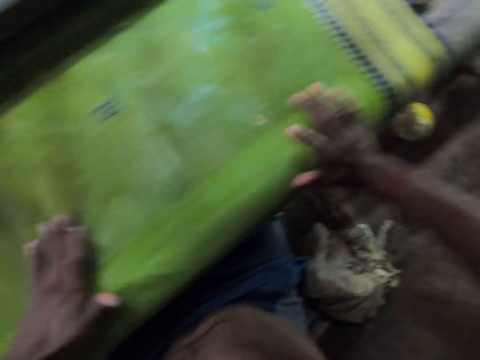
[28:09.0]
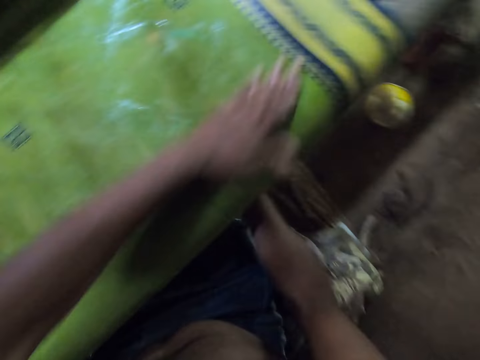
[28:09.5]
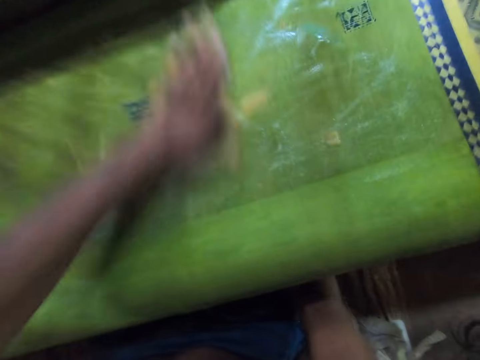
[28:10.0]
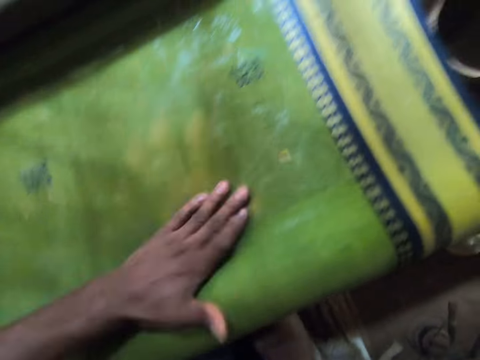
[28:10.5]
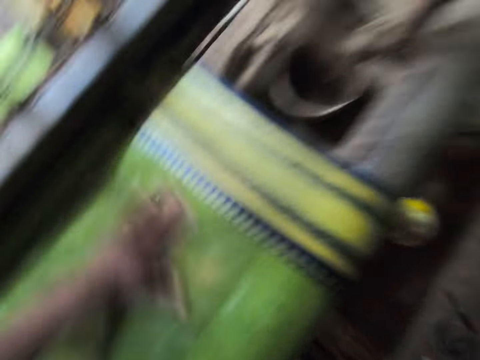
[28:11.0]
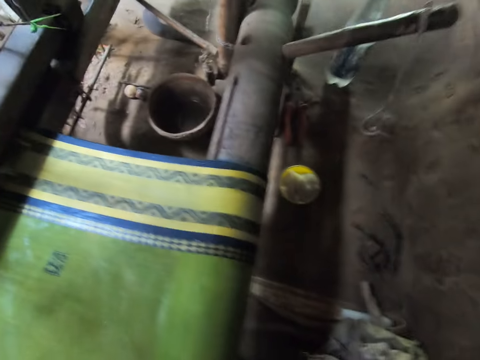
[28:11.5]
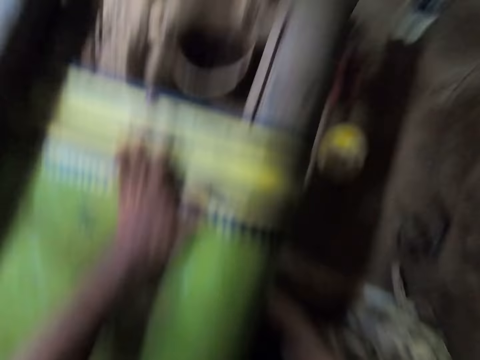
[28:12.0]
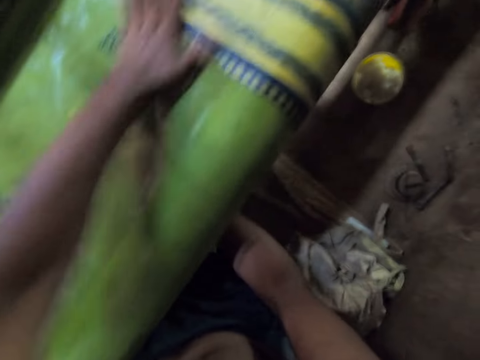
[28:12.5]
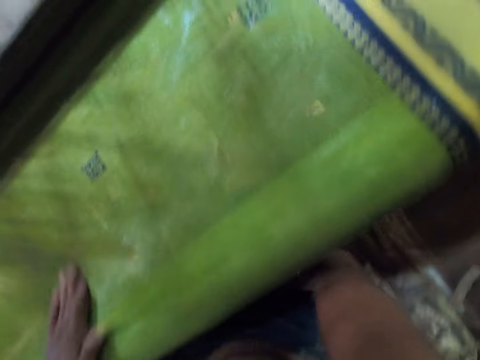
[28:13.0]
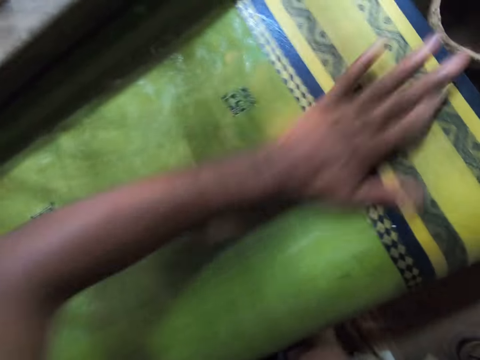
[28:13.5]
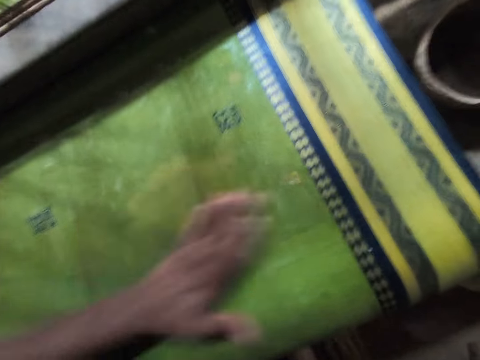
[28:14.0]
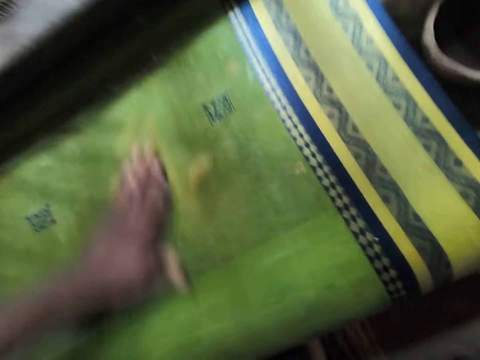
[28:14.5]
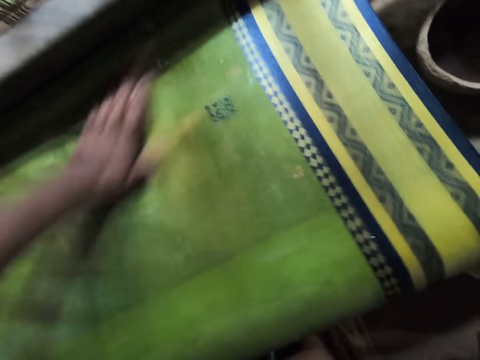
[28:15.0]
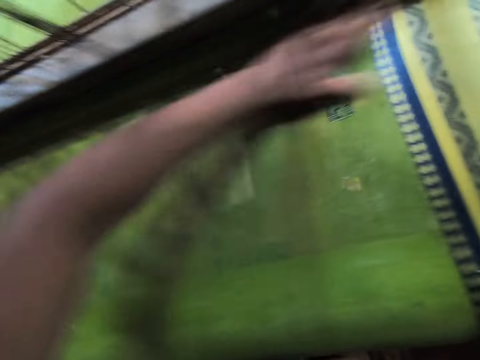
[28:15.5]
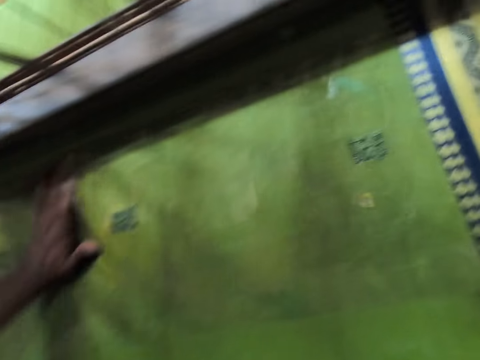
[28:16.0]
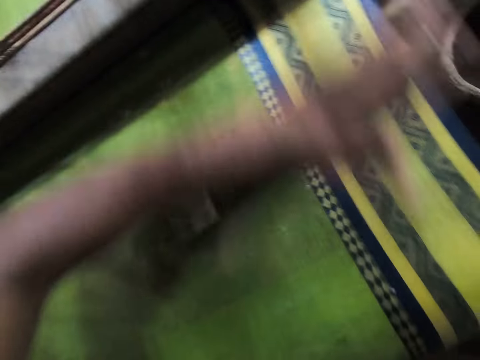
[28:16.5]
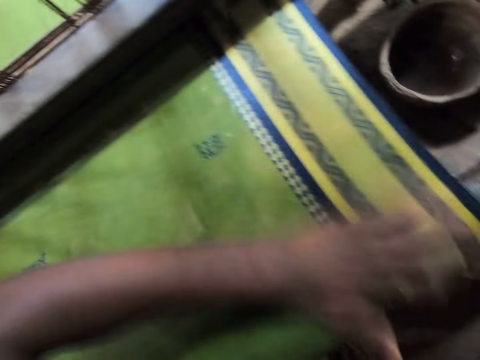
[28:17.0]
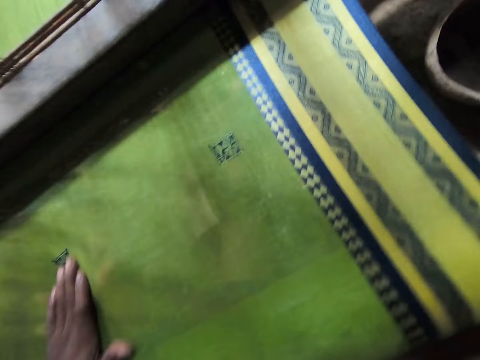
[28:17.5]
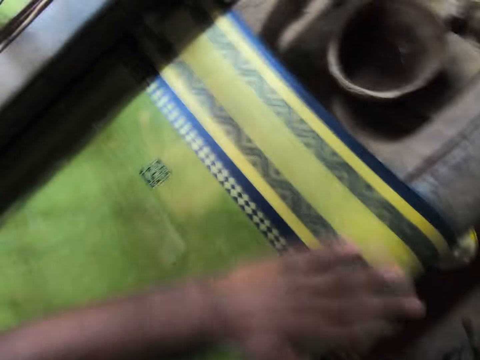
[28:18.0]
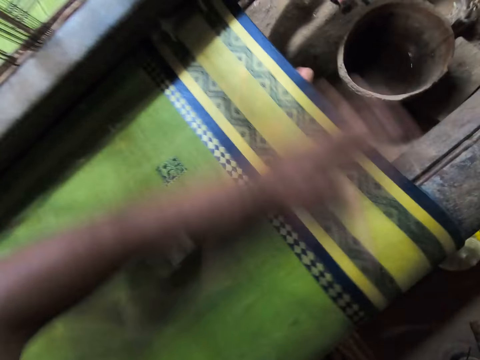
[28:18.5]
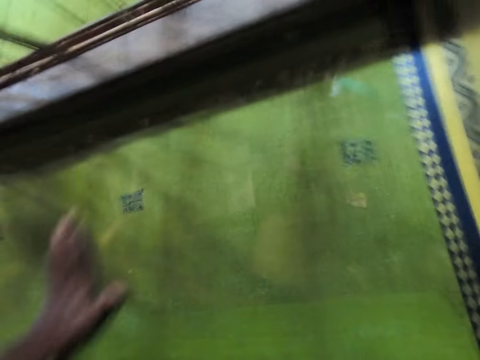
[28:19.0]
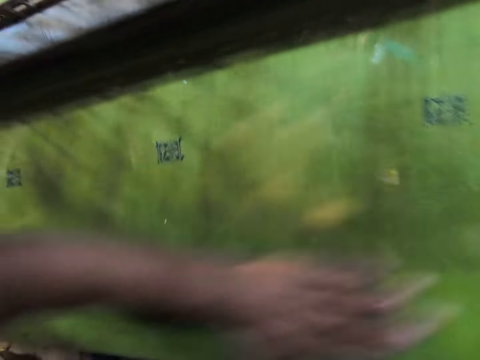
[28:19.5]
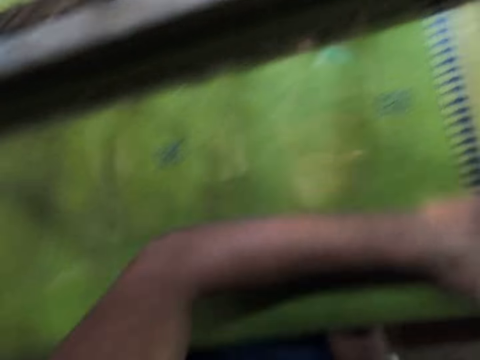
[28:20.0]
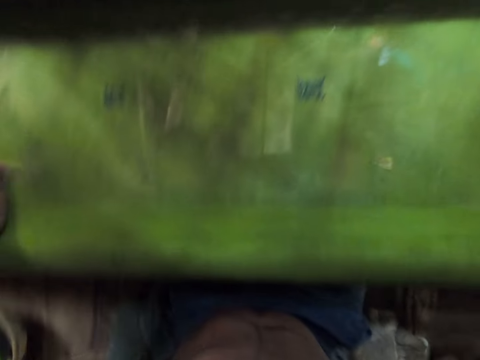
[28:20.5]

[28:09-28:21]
The camera wearer washes the material. They interact with a lady. They wash the material. They interact with the lady. They wash the material.

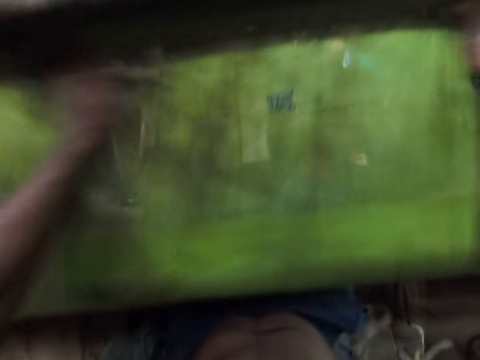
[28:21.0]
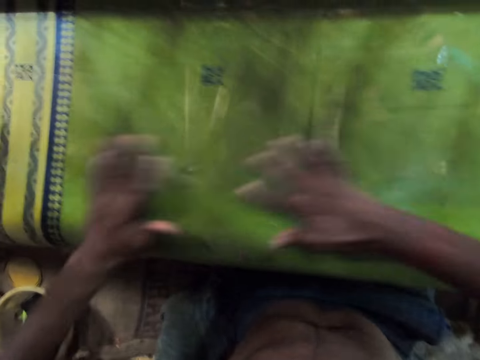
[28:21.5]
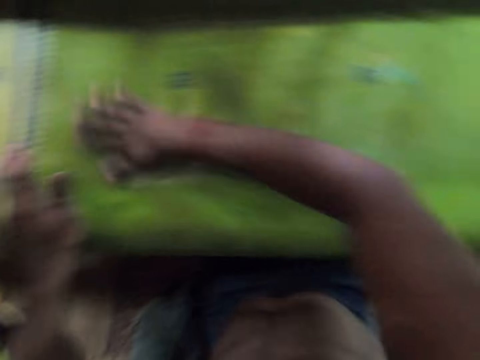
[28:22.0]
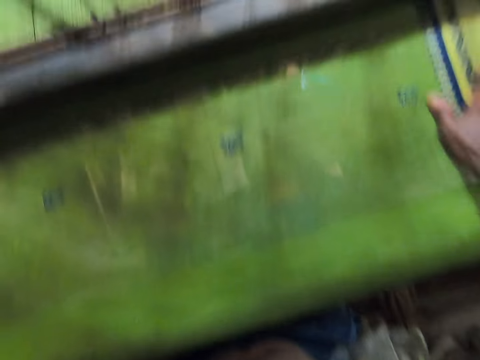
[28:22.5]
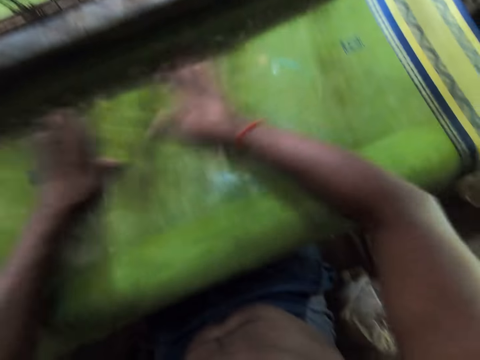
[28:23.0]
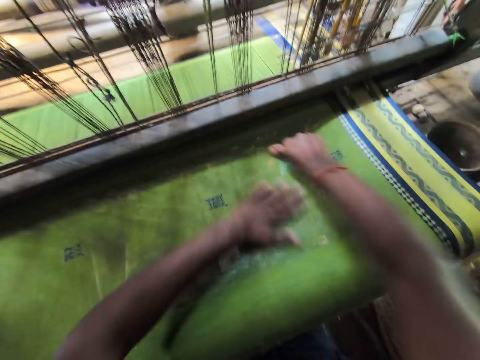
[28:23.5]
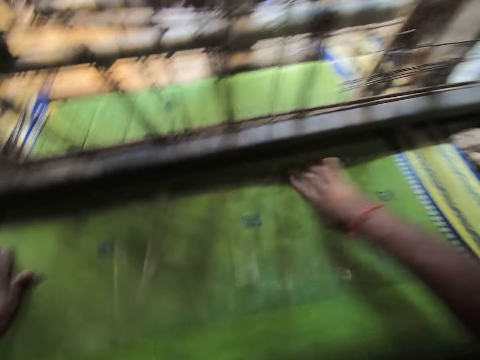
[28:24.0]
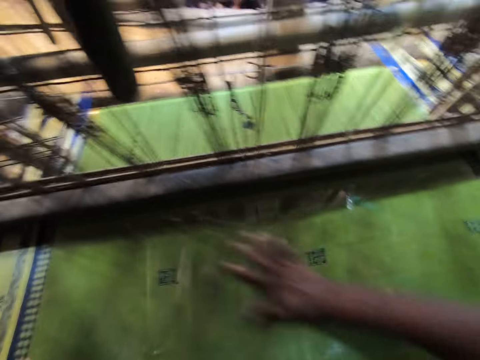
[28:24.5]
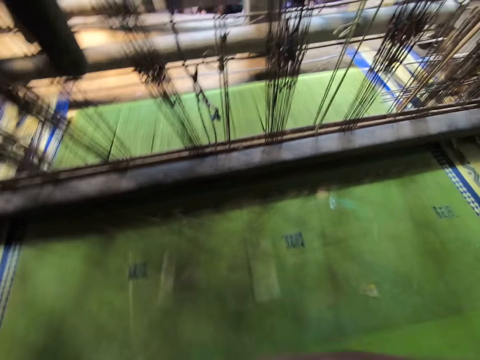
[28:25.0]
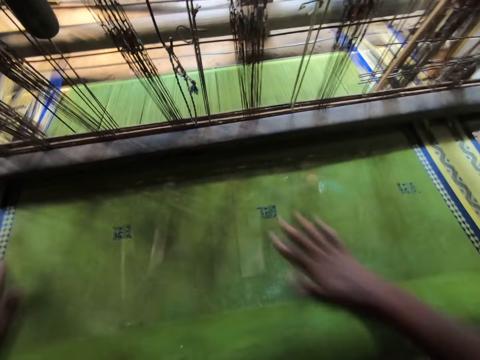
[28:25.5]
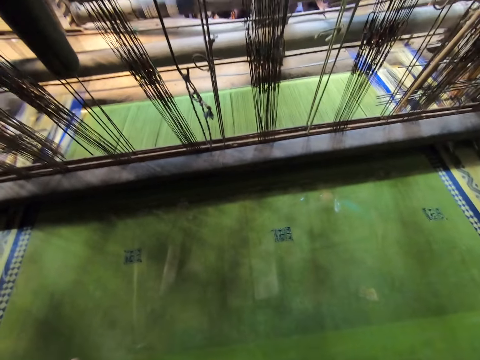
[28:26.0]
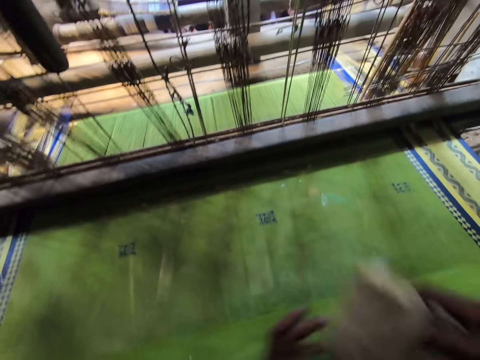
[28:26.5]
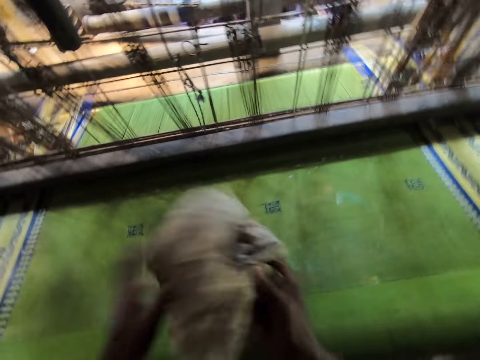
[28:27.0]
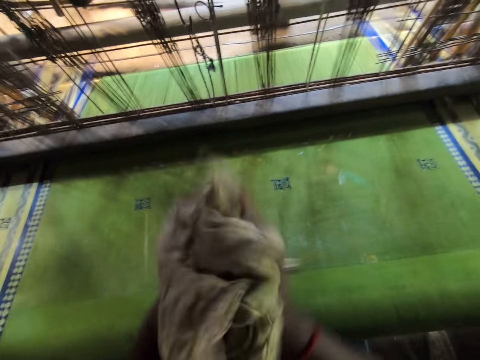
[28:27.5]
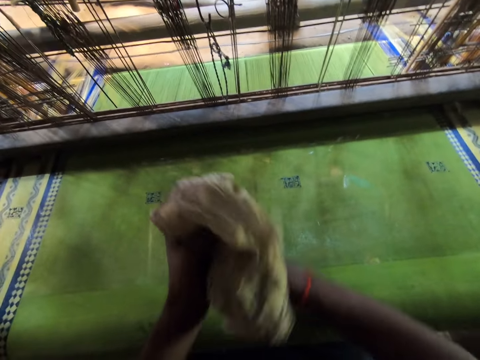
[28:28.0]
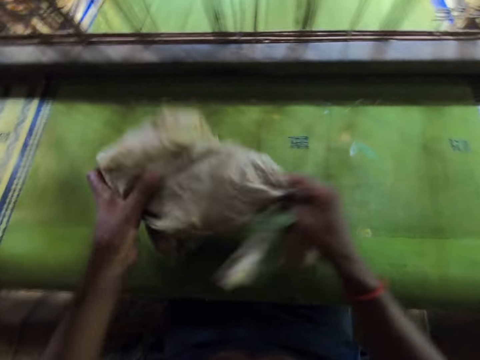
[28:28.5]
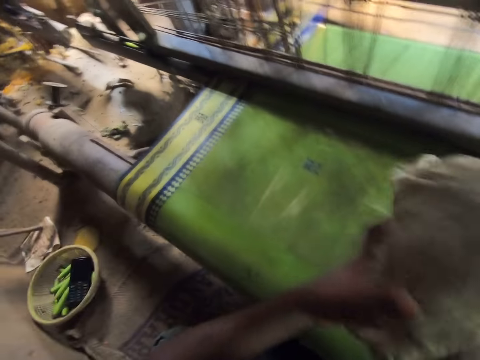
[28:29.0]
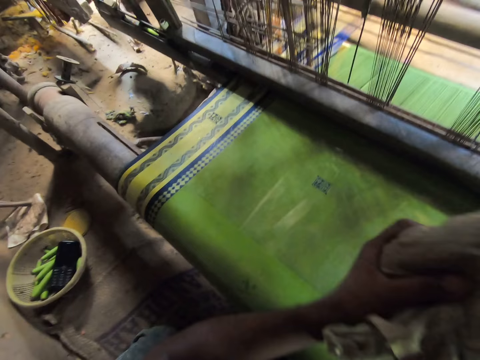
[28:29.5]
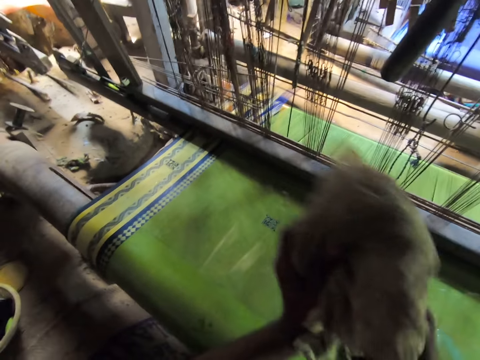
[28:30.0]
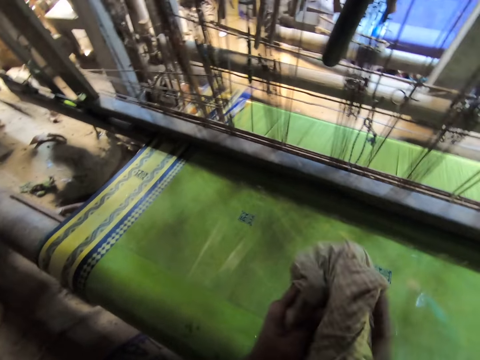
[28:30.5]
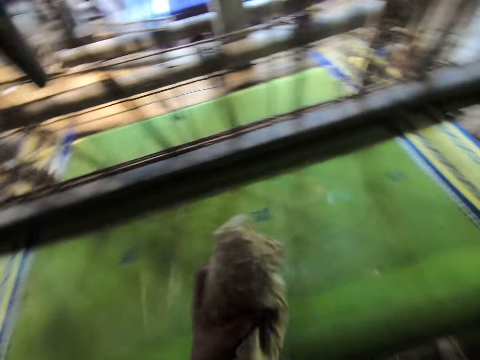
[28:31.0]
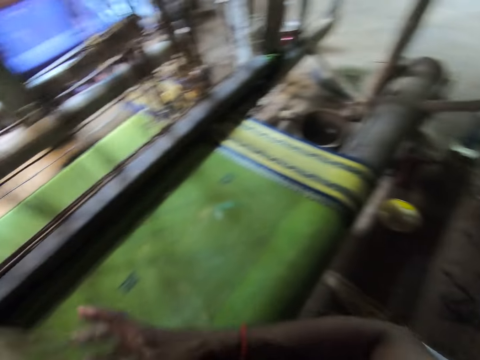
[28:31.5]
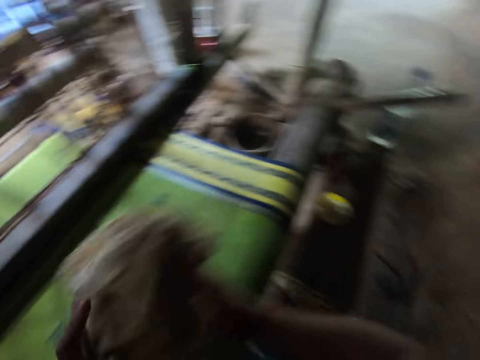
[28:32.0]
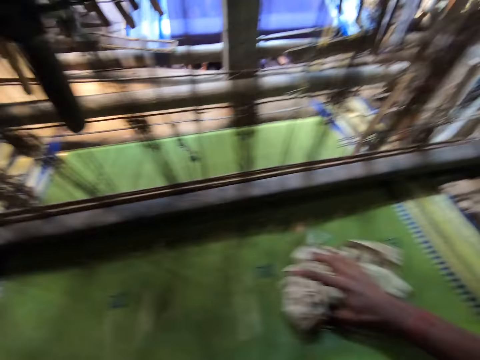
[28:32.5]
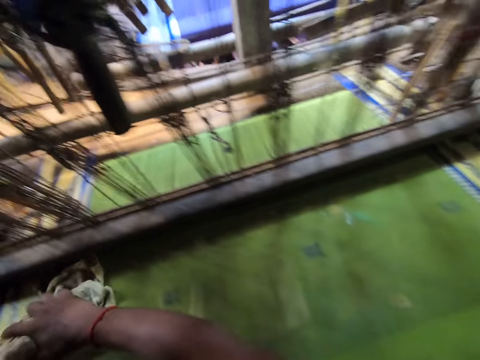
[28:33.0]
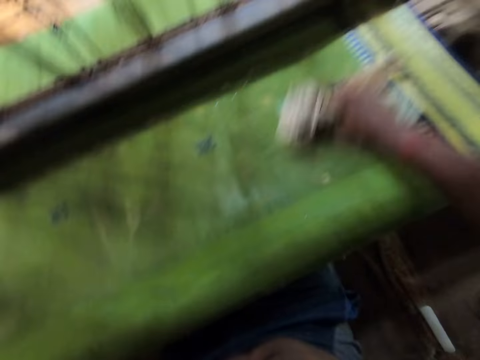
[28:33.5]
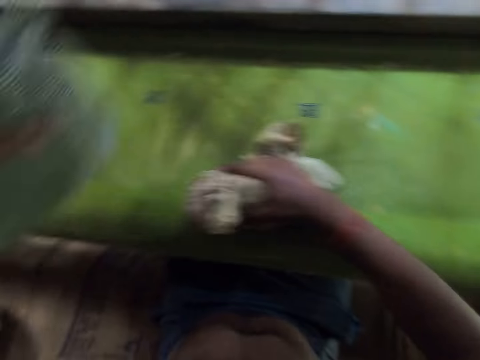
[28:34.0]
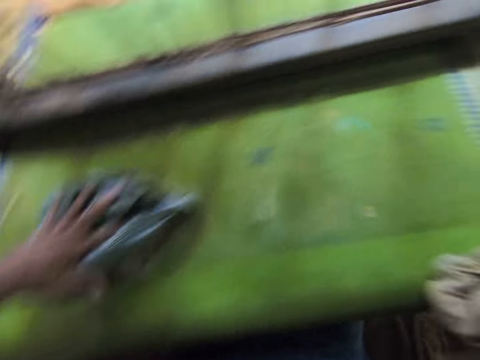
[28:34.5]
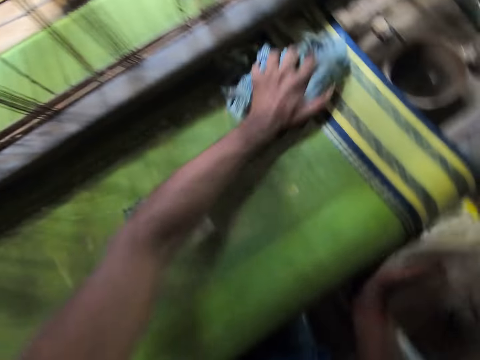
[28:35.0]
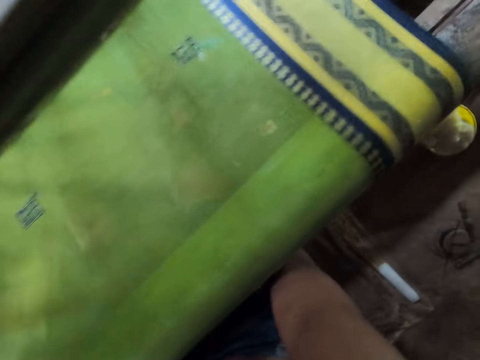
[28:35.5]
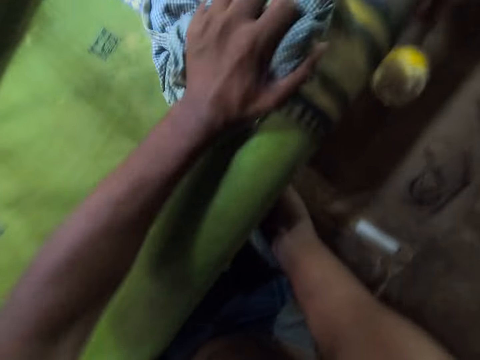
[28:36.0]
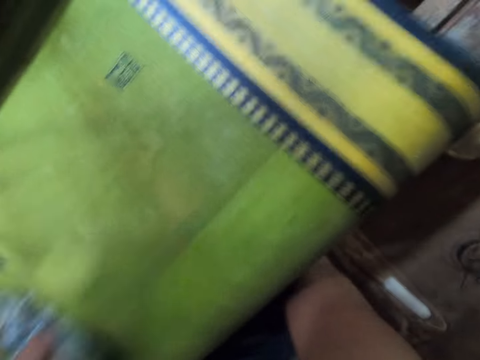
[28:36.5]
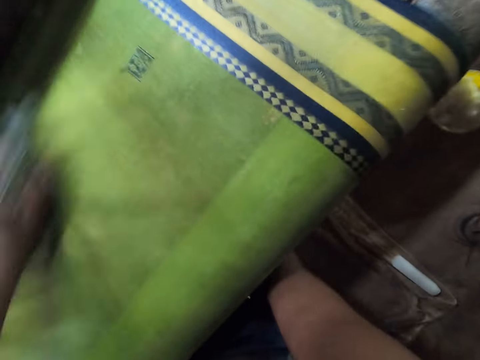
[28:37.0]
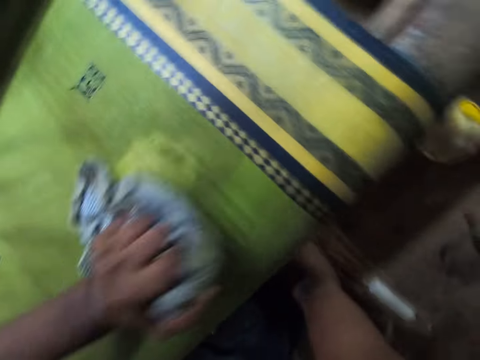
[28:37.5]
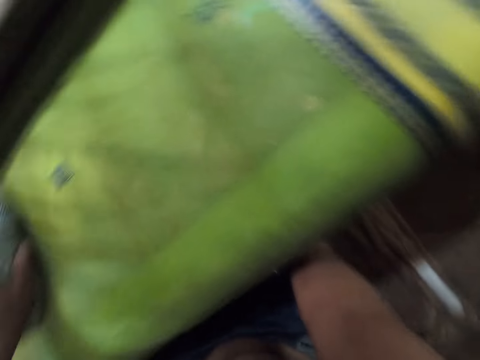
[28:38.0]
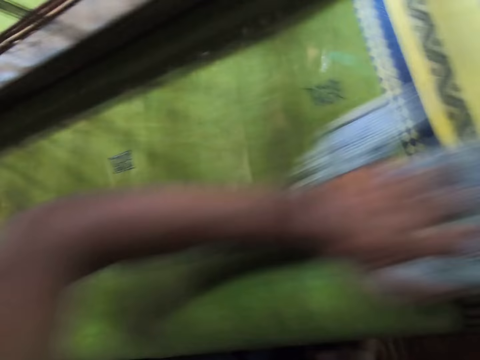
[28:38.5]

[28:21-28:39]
The camera wearer interacts with the lady. He interacts with the lady again. He washes the material. He interacts with the lady. He holds a piece of cloth with his right hand and cleans both hands with the piece of cloth. He interacts with the lady. He wipes his hands with the cloth. He rubs the fabric on the loom machine with the piece of cloth in his right hand. He interacts with the lady. He wipes the cloth with the piece of cloth. He holds the piece of cloth with his left hand and rubs the fabric on the loom machine with the piece of cloth in his left hand.
